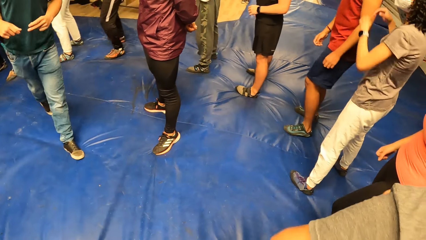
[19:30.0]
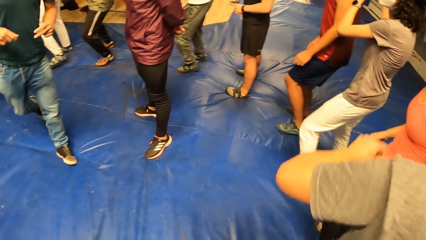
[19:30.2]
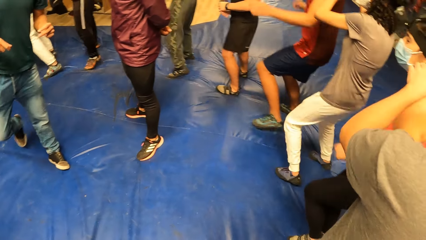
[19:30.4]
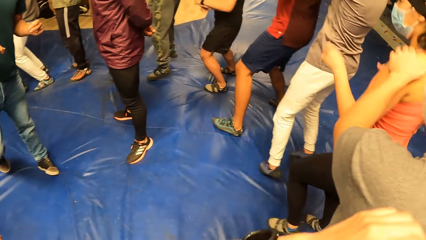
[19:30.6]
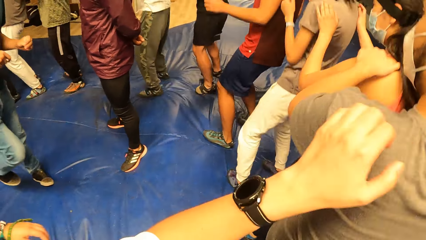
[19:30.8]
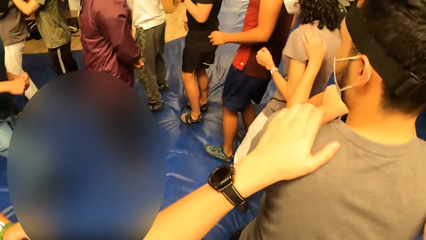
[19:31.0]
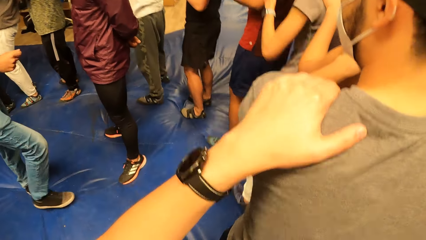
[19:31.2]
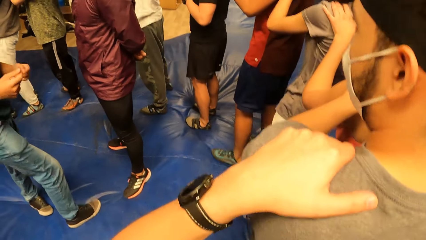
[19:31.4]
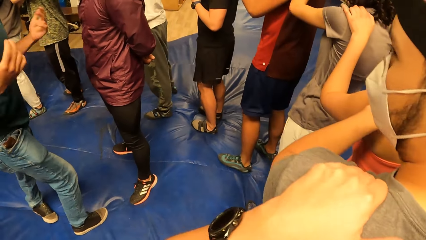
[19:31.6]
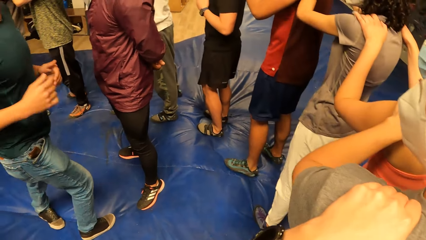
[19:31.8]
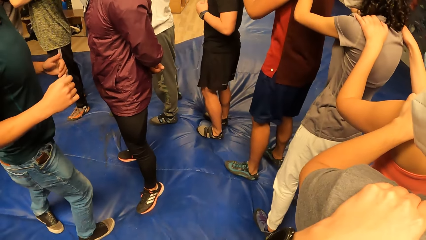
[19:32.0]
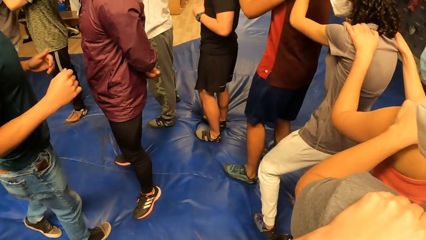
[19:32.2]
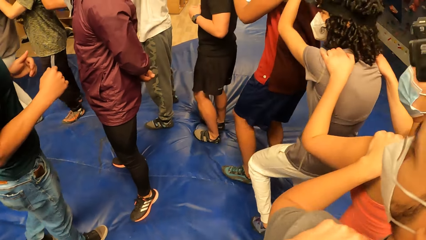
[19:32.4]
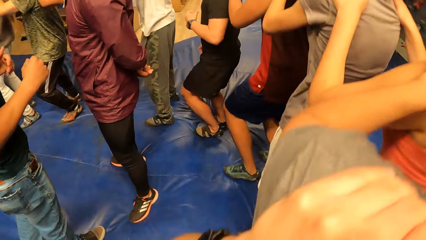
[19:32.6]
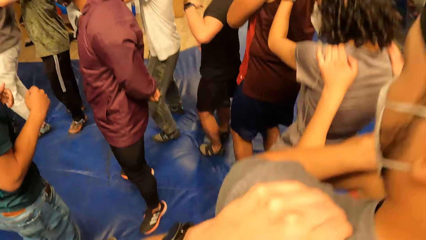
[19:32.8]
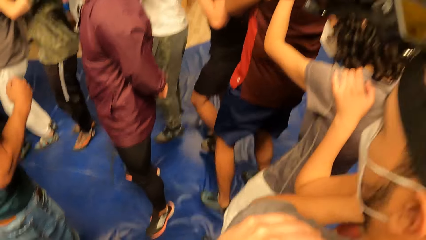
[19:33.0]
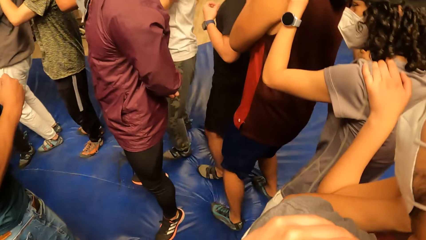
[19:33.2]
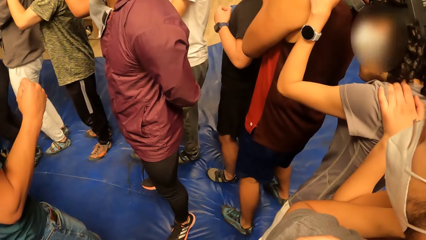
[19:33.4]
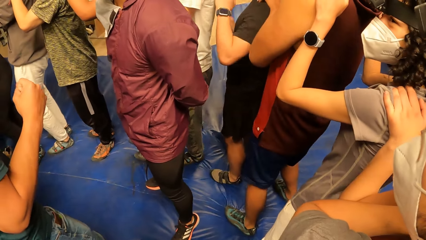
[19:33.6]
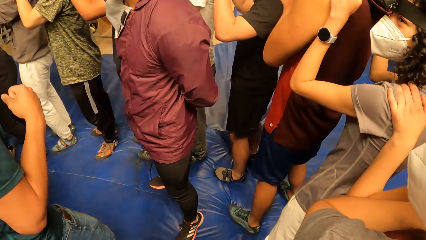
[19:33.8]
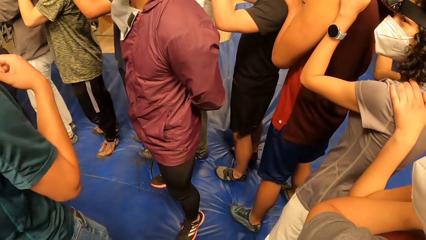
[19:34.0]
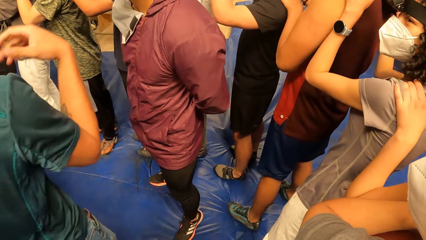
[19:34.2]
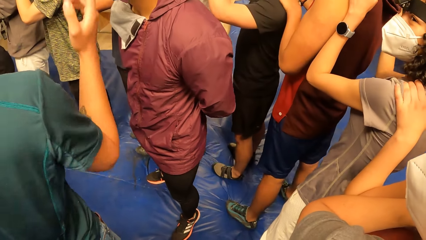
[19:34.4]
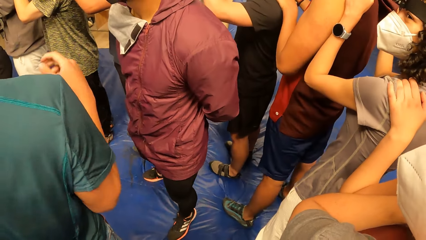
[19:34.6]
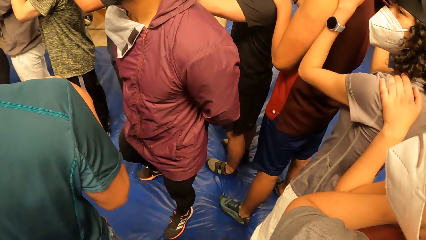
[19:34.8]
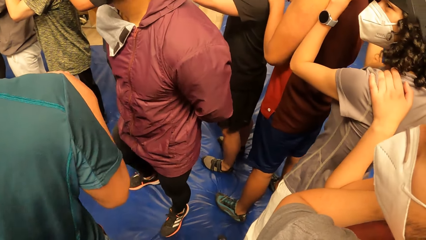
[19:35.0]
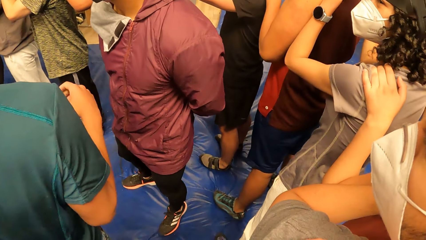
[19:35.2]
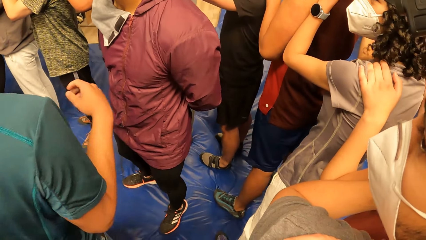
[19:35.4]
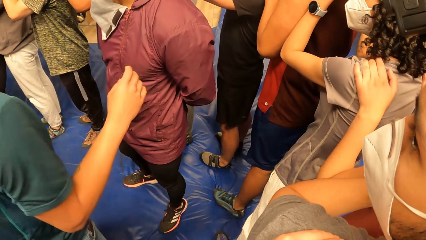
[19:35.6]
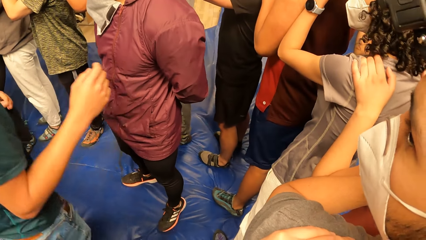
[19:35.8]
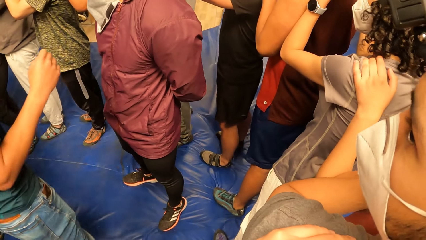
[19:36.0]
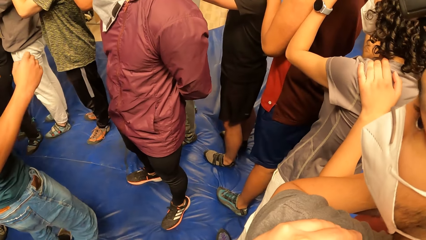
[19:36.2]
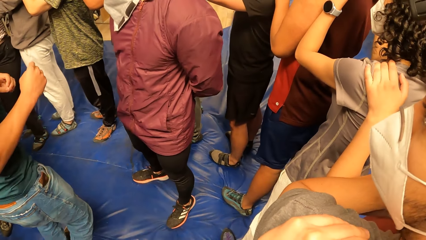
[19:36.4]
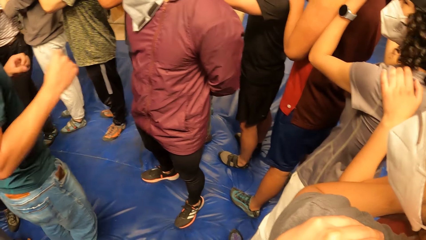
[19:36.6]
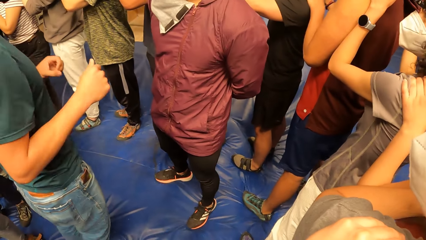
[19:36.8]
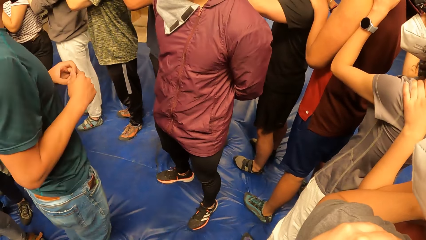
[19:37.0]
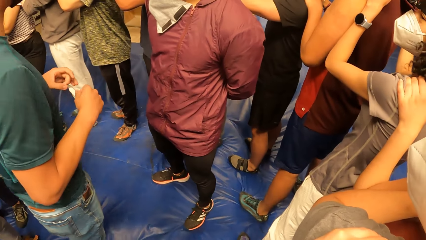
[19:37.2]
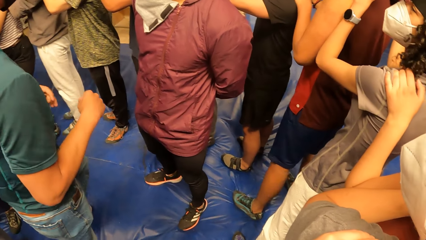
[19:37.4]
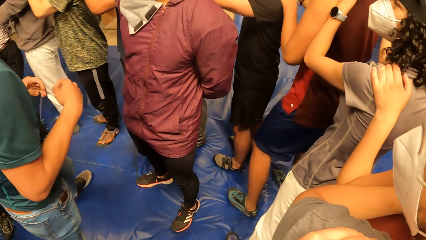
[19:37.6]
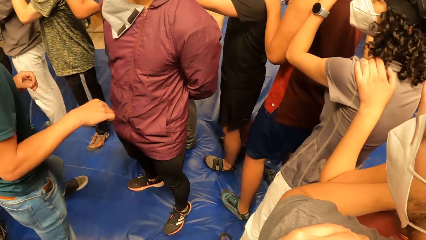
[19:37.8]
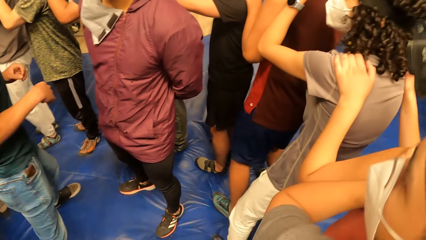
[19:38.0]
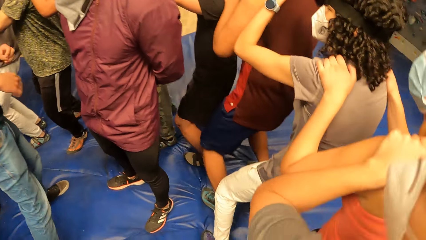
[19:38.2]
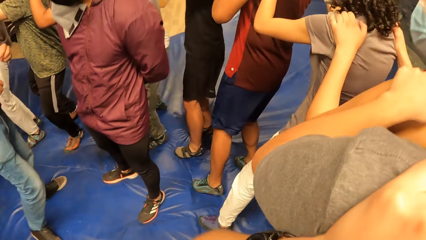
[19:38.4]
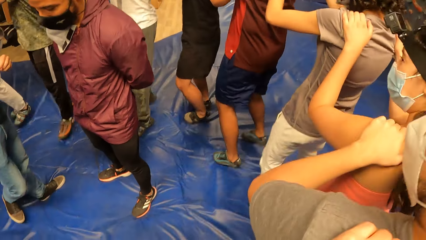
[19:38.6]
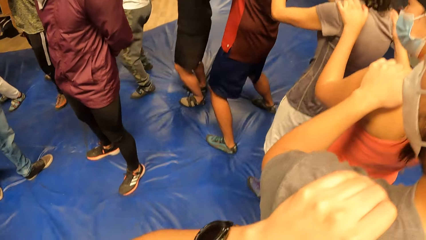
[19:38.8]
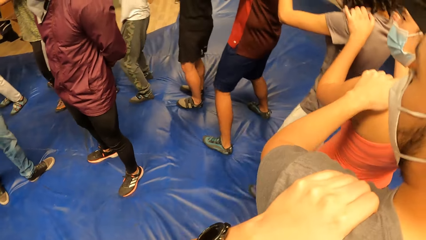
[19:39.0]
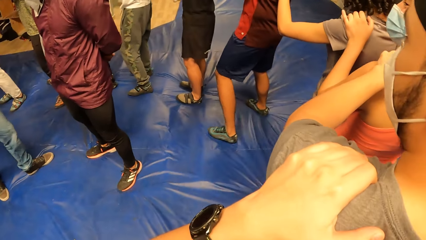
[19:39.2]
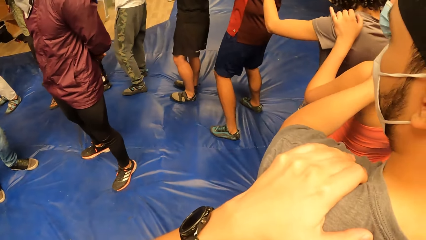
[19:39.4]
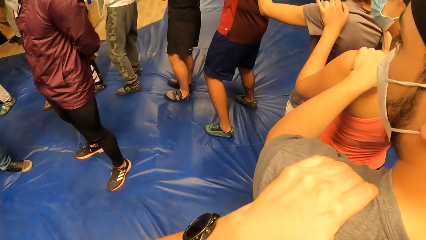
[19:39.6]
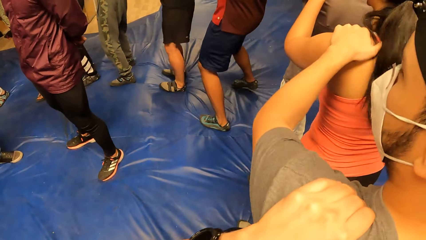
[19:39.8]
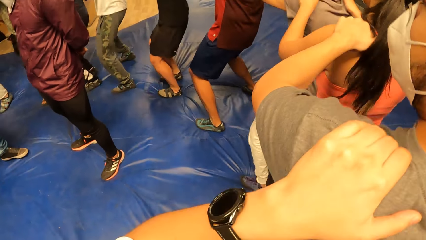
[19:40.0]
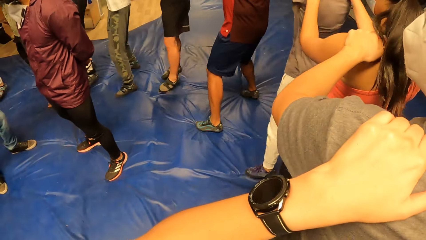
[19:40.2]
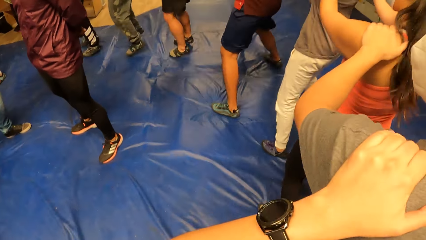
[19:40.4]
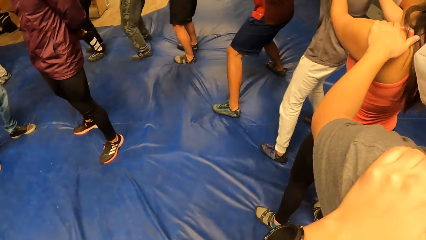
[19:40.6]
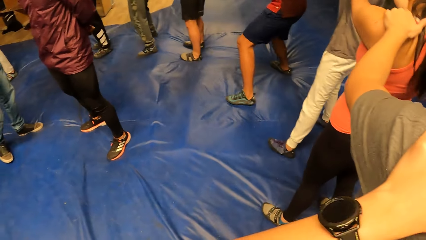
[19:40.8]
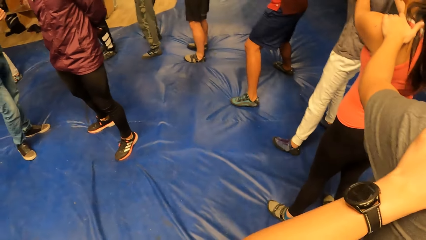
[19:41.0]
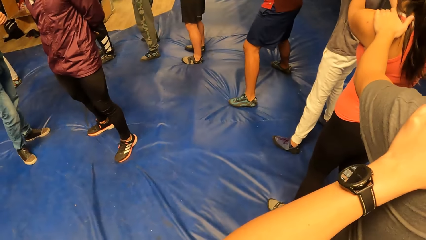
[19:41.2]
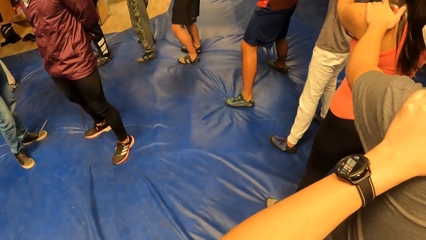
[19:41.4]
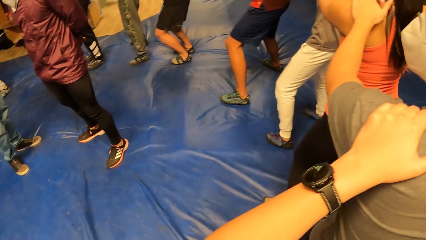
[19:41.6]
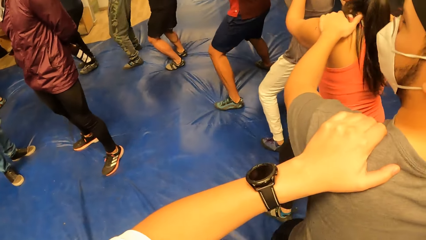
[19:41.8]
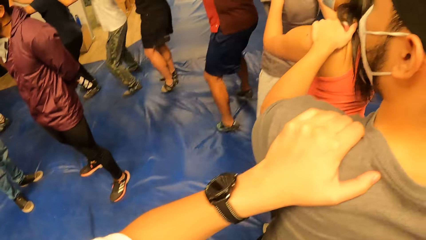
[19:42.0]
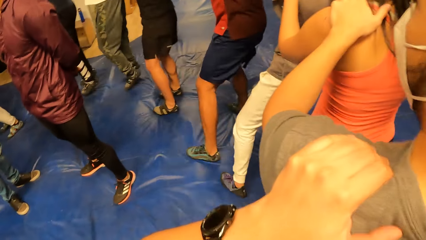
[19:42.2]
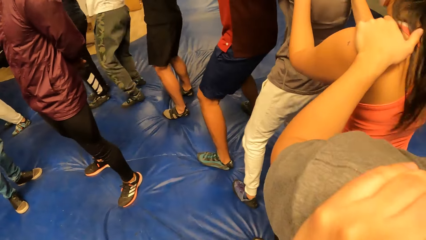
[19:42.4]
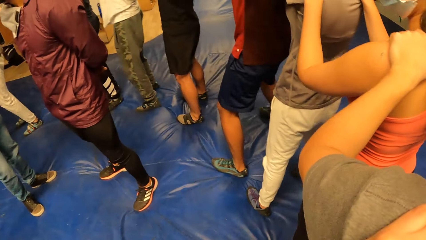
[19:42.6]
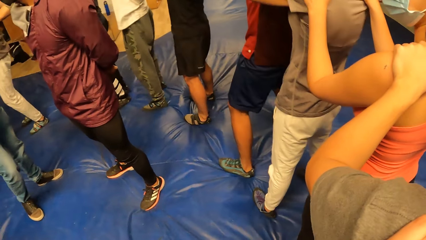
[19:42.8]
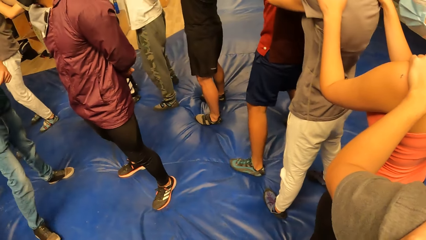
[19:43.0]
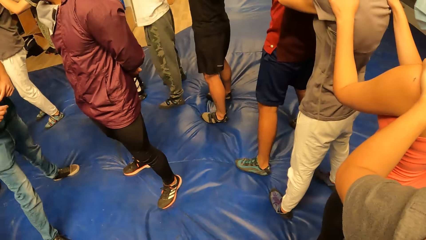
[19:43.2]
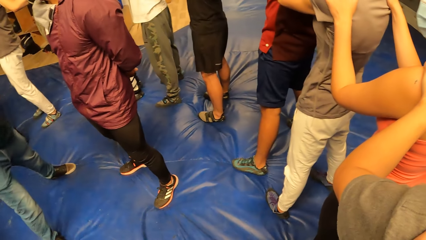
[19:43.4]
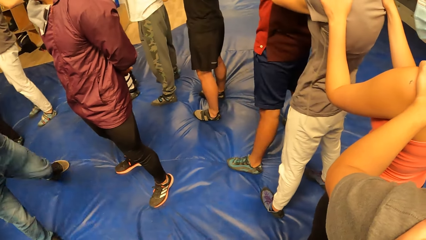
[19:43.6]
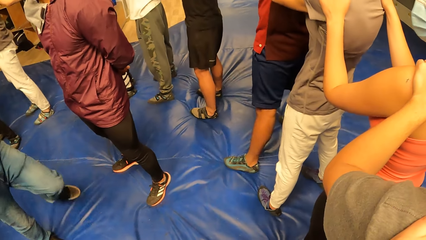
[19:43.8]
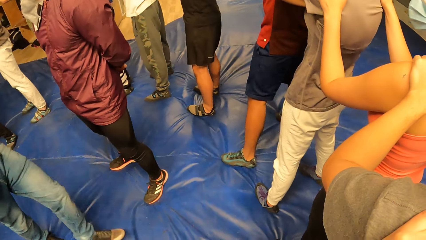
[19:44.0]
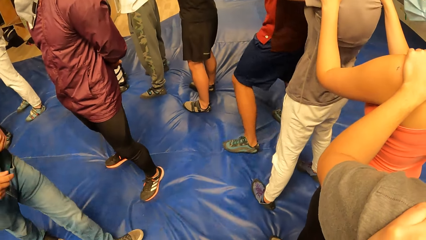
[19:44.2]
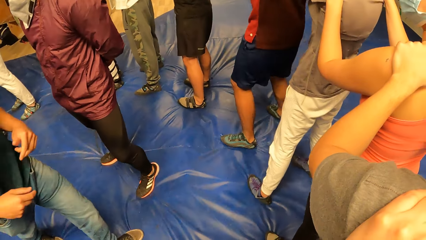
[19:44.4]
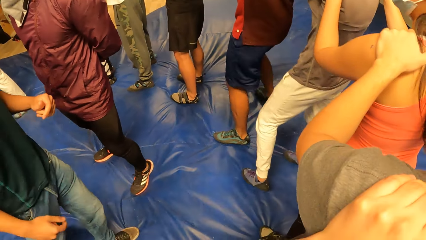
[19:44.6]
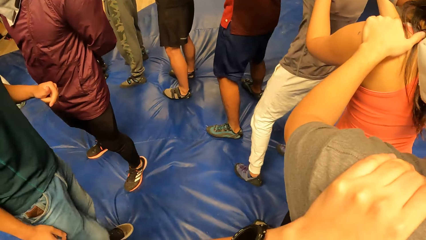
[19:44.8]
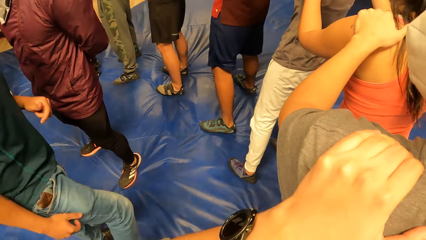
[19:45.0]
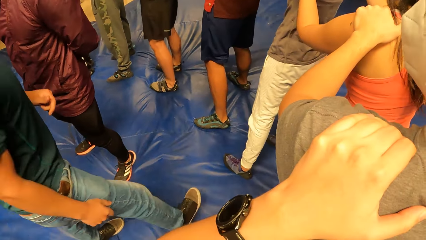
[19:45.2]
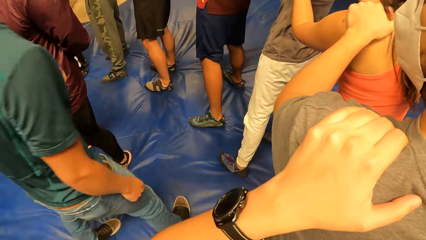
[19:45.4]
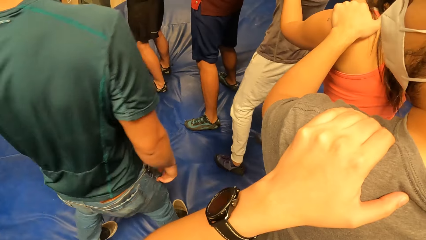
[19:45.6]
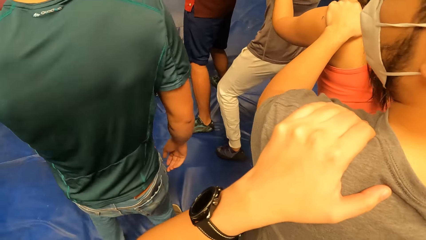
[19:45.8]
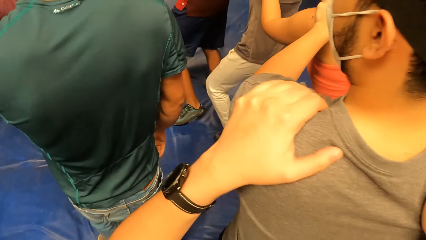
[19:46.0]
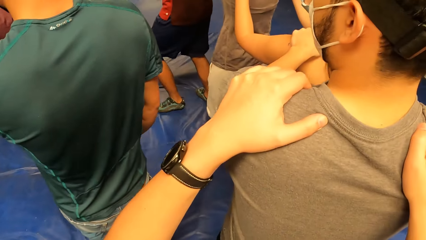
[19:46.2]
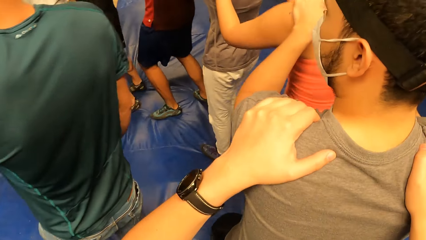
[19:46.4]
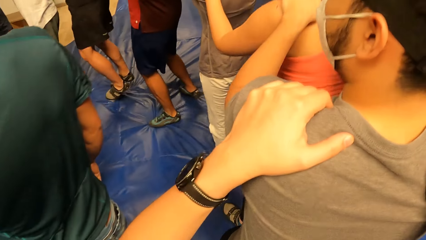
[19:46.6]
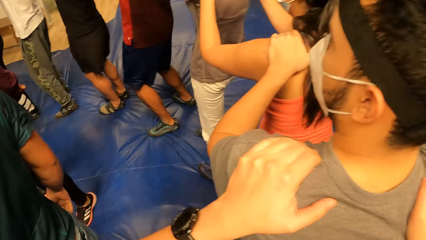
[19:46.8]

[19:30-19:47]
The camera wearer jumps with the circle of people. She places her left hand on the shoulder of a man. Another man moves both hands. The camera wearer jumps with the circle of people. The other man interacts with the circle of people. The first man jumps. The camera wearer jumps with the circle of people repeatedly. She jumps round with the circle of people.
